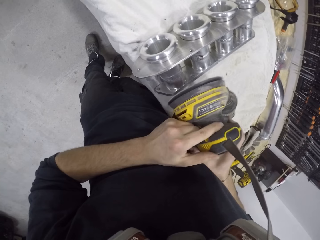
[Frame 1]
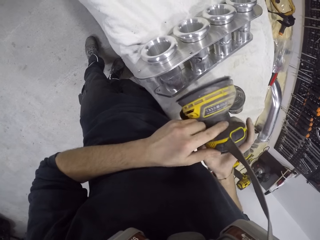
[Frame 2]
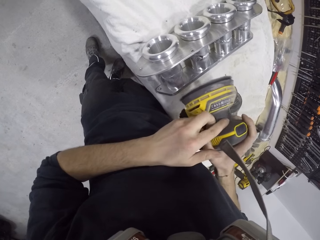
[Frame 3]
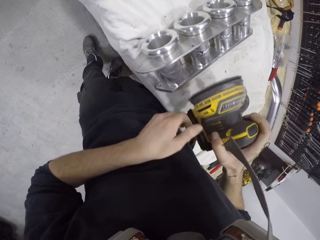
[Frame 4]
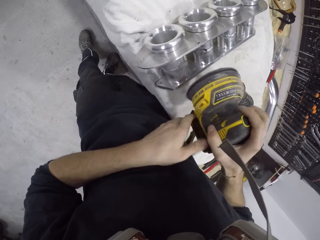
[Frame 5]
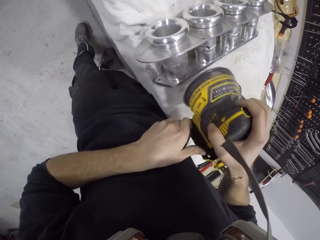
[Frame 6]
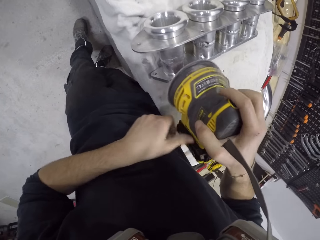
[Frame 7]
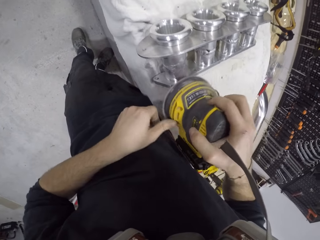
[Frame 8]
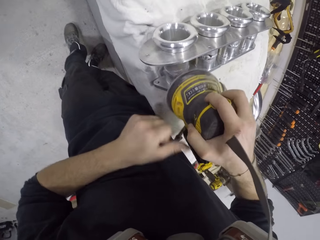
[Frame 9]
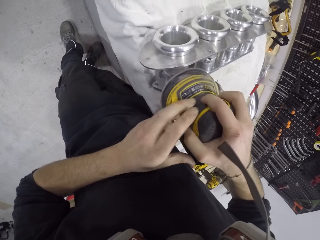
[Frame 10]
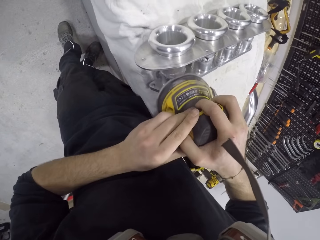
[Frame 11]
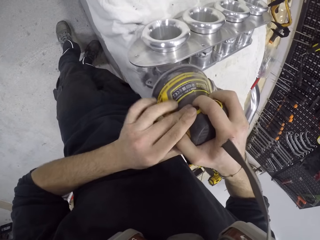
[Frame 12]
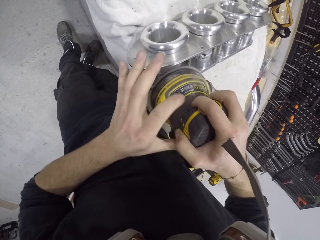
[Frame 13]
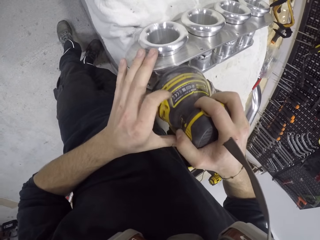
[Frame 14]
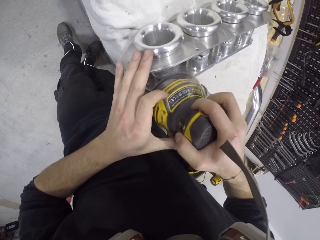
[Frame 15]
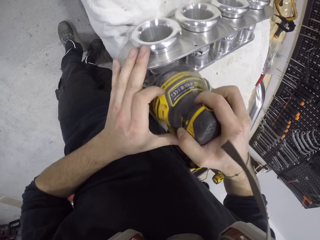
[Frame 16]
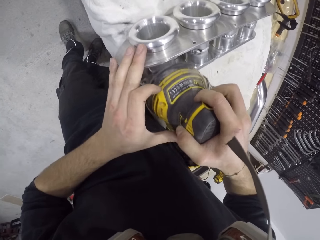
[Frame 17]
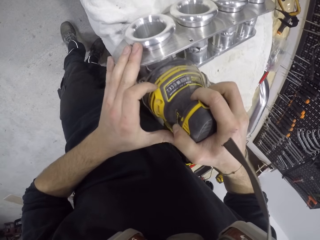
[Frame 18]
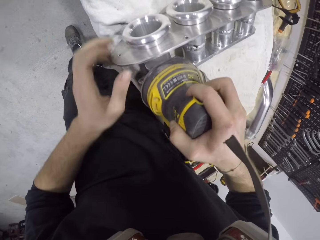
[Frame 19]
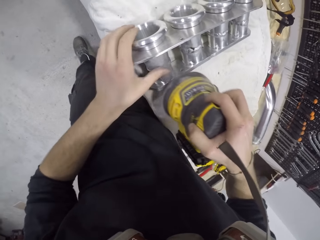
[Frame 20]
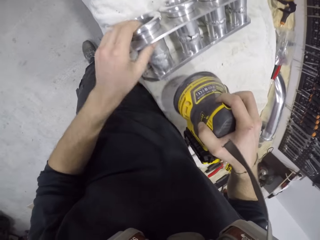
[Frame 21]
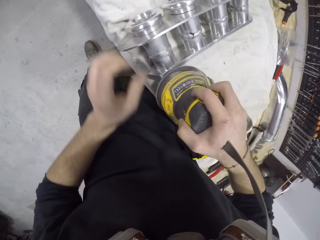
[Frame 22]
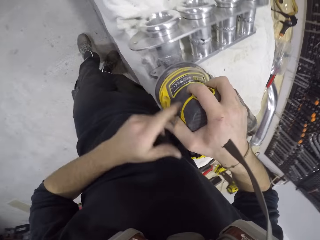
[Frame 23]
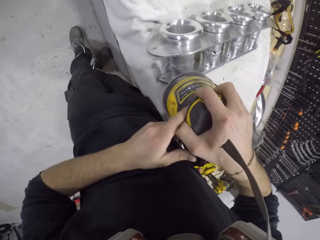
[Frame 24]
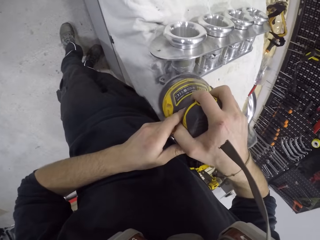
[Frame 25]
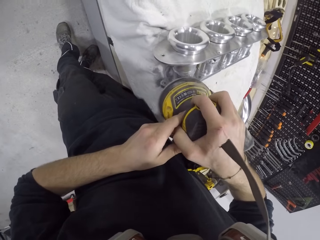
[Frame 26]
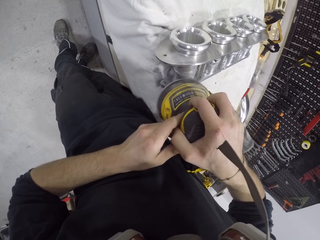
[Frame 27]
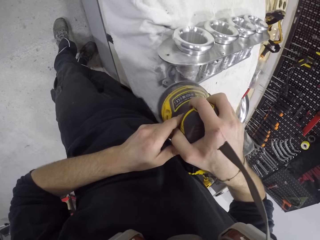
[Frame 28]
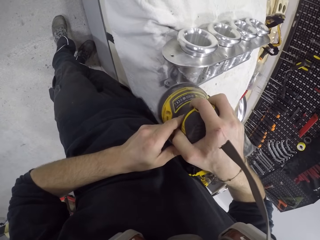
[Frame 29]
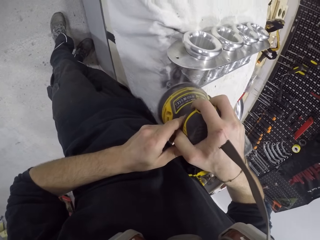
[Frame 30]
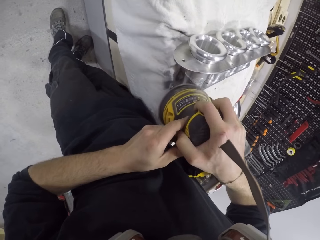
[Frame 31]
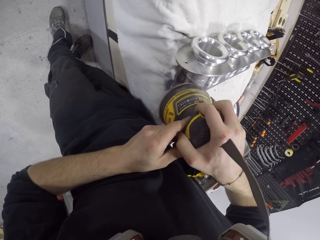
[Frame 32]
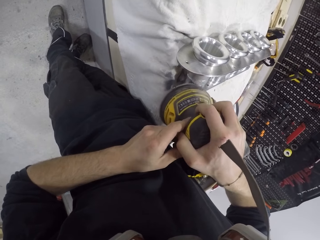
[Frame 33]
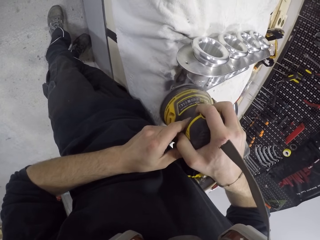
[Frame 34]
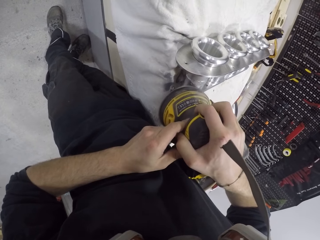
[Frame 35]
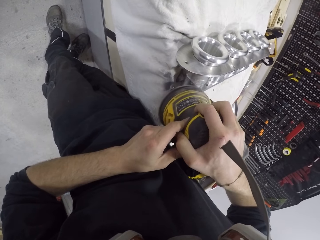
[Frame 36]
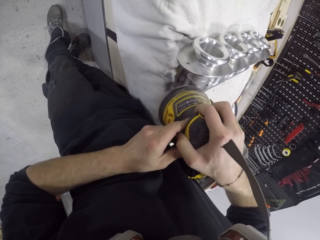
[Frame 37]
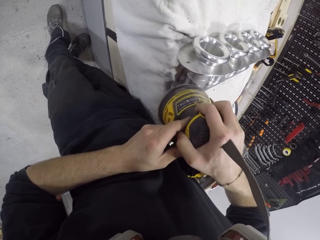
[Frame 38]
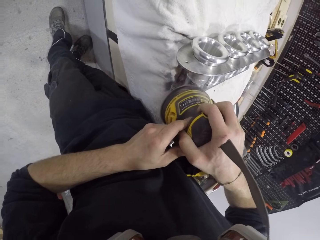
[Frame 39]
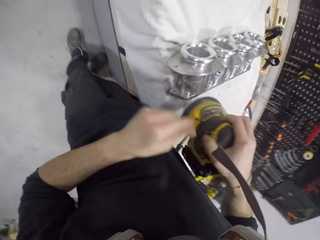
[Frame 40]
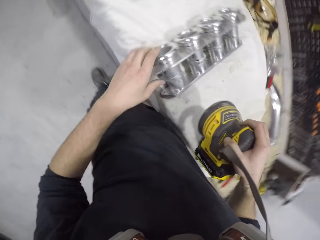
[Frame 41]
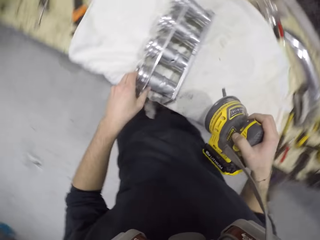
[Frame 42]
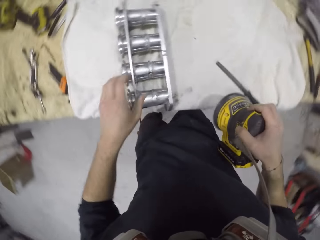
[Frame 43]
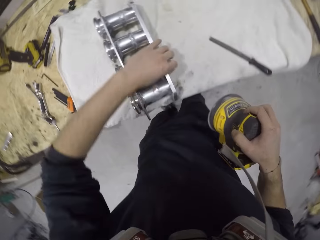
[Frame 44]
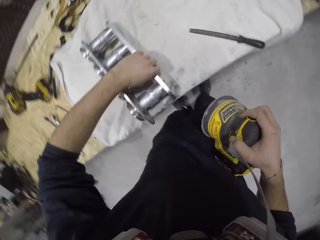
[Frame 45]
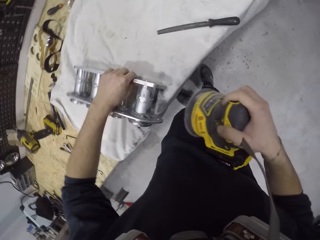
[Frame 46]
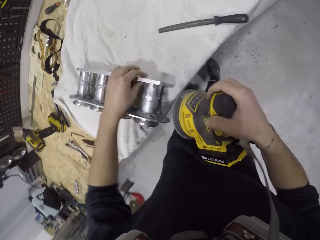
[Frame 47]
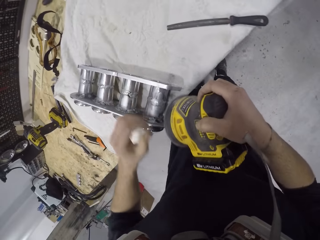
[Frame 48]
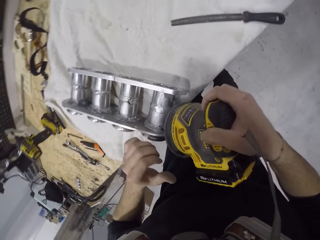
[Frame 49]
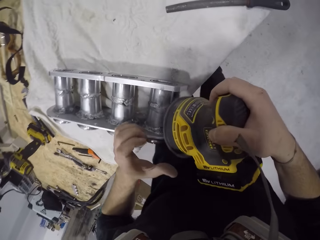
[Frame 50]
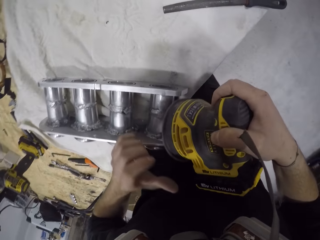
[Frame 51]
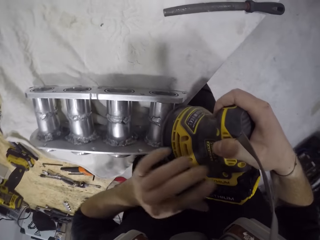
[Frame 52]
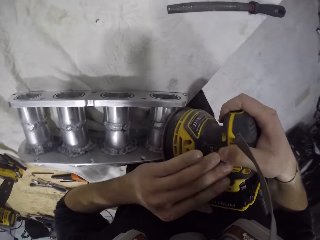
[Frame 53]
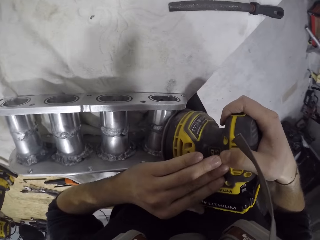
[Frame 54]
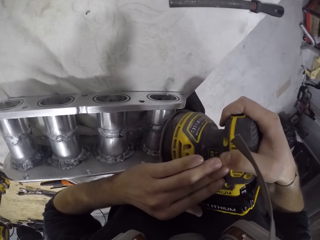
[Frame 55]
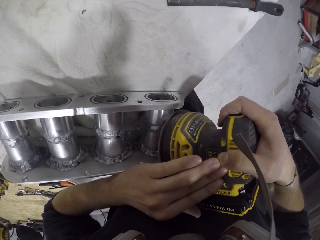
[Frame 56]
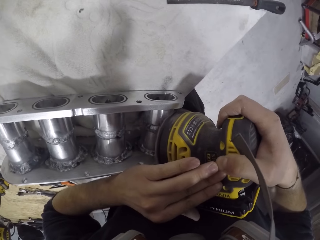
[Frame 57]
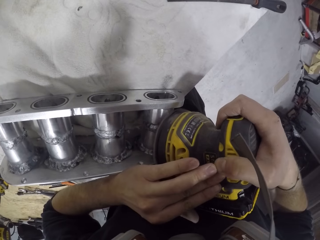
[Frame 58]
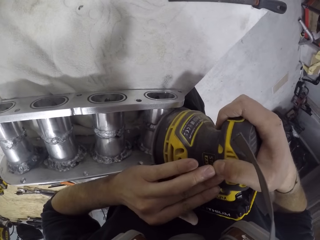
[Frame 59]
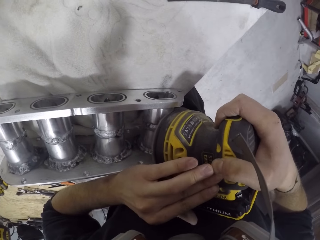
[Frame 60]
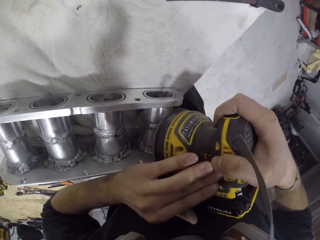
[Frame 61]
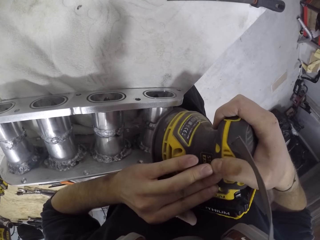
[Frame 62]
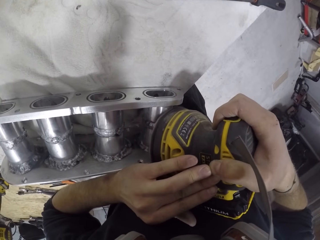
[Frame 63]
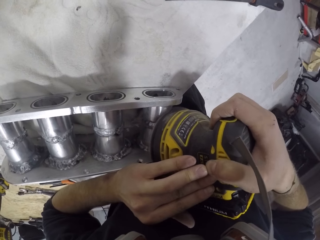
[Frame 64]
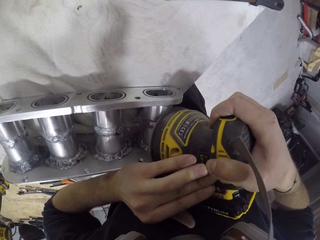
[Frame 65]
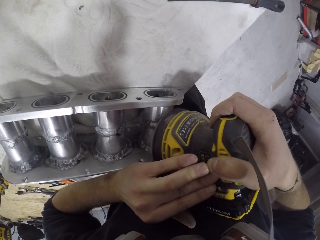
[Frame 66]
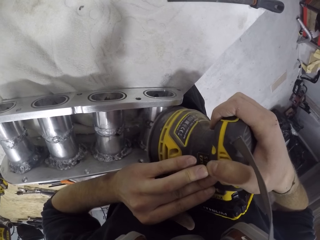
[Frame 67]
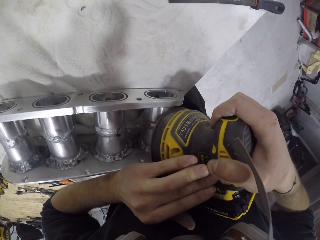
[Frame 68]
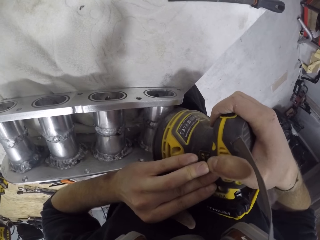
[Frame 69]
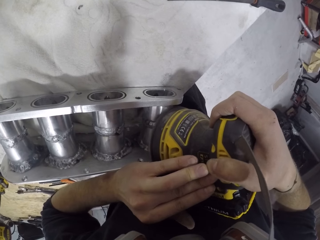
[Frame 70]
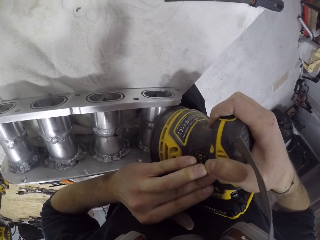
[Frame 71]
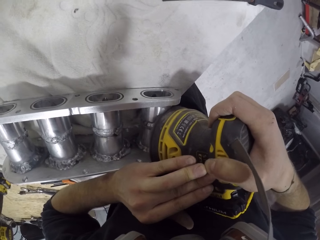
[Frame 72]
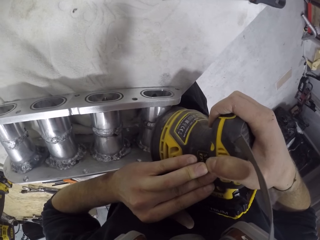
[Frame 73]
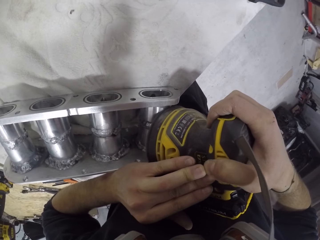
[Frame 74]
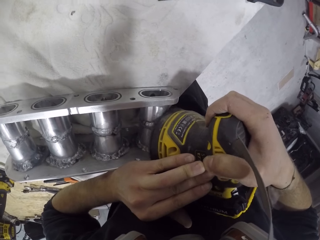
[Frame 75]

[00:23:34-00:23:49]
The camera wearer adjusts the orbital sander or electric sanding machine. He sands the metal structure or engine block with the orbital sander. He cleans the engine block on the table with his left hand. He smoothens the engine block on the table with the electric sanding machine in his hands. He adjusts the engine block on the table with his left hand. He smoothens the engine block on the table with the electric sanding machine in his hands.

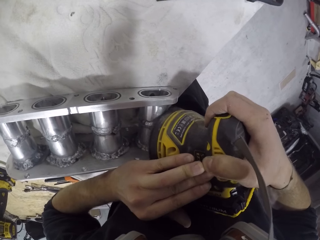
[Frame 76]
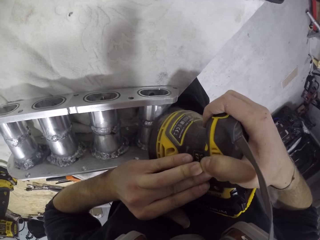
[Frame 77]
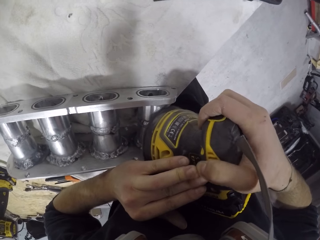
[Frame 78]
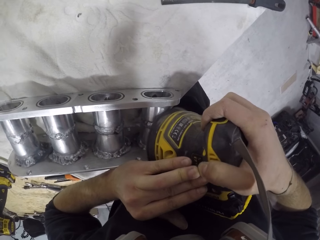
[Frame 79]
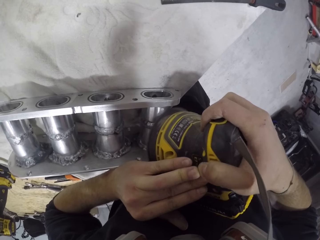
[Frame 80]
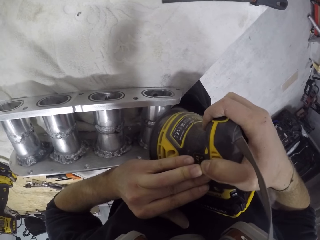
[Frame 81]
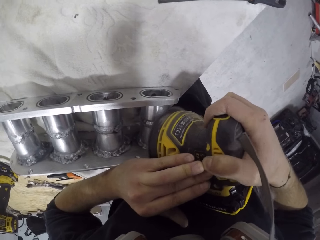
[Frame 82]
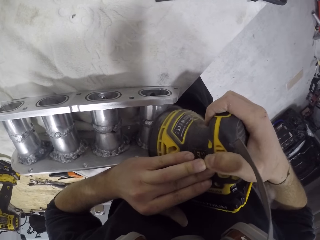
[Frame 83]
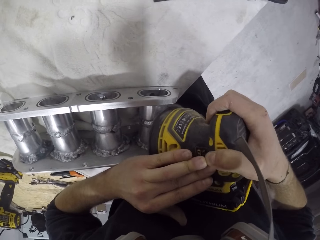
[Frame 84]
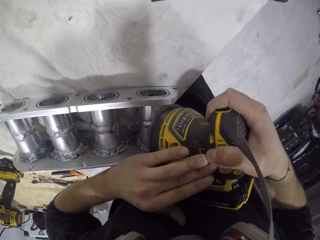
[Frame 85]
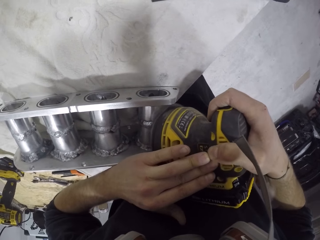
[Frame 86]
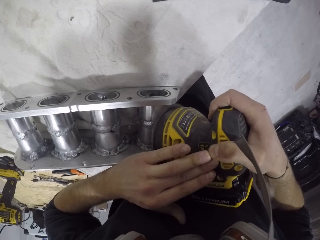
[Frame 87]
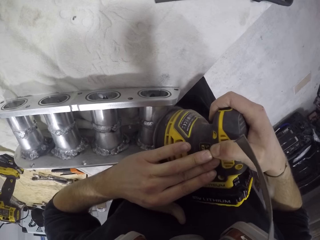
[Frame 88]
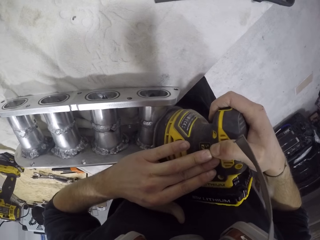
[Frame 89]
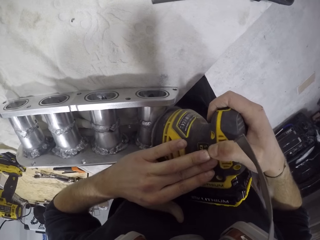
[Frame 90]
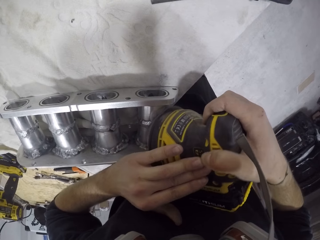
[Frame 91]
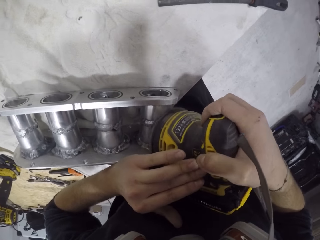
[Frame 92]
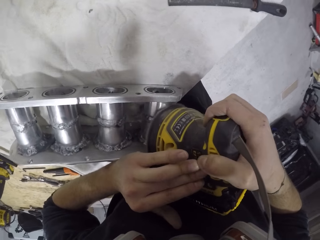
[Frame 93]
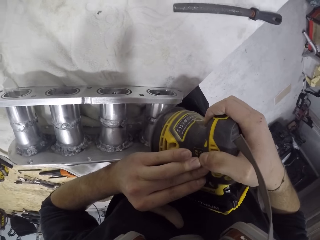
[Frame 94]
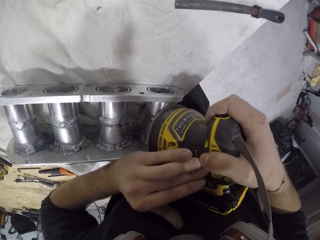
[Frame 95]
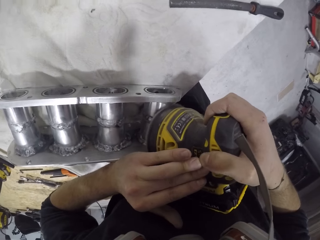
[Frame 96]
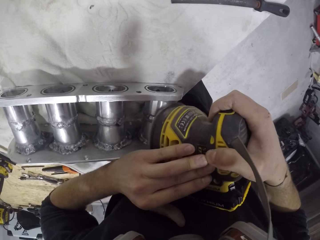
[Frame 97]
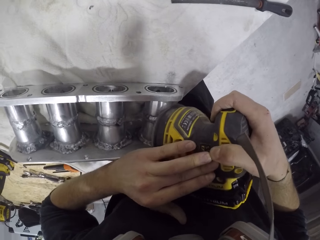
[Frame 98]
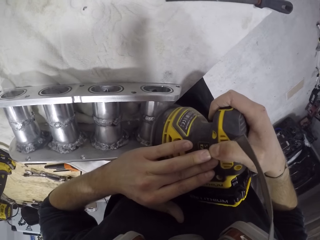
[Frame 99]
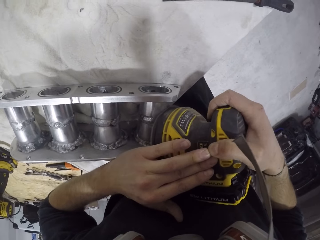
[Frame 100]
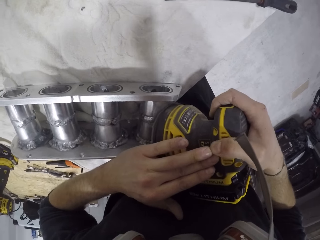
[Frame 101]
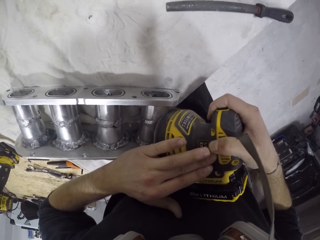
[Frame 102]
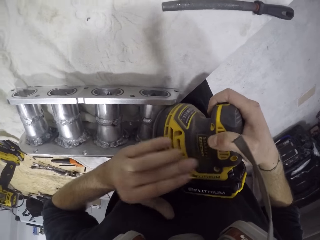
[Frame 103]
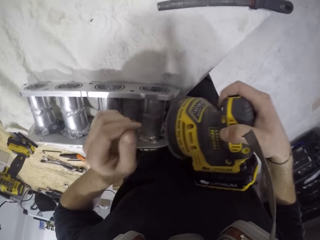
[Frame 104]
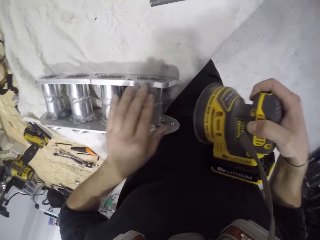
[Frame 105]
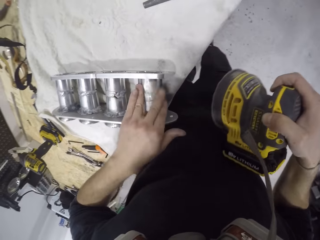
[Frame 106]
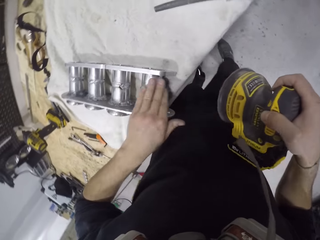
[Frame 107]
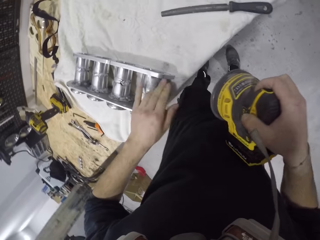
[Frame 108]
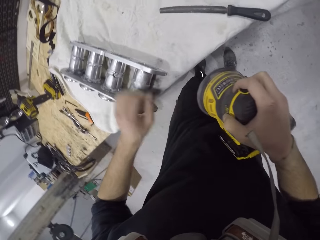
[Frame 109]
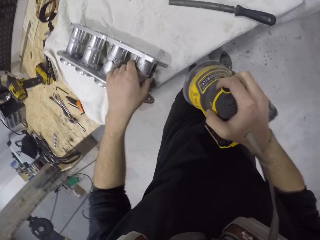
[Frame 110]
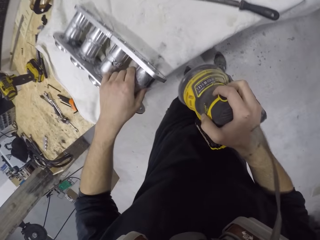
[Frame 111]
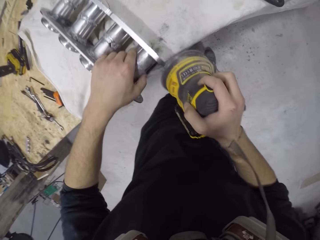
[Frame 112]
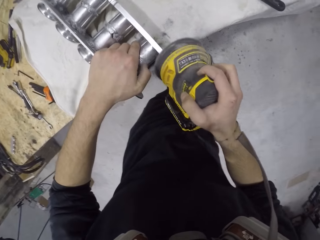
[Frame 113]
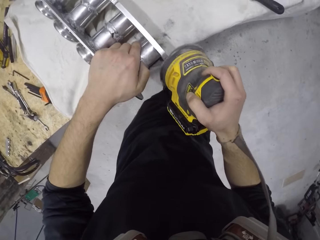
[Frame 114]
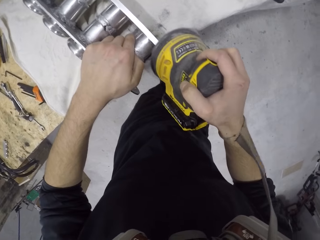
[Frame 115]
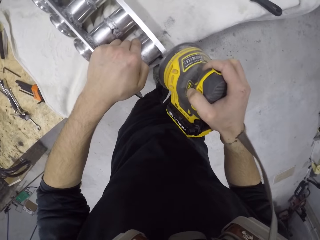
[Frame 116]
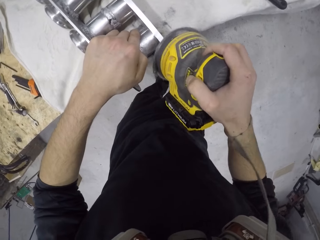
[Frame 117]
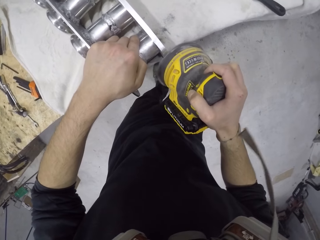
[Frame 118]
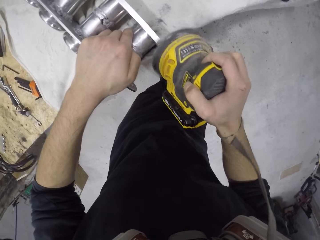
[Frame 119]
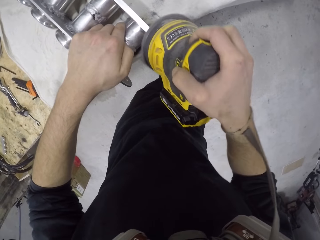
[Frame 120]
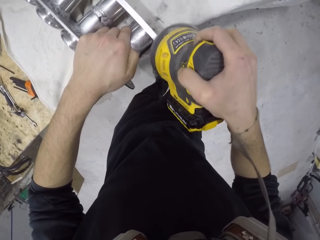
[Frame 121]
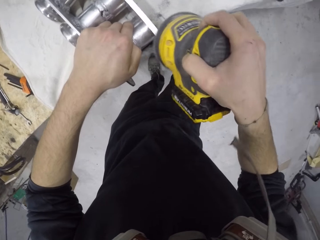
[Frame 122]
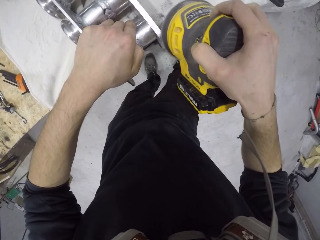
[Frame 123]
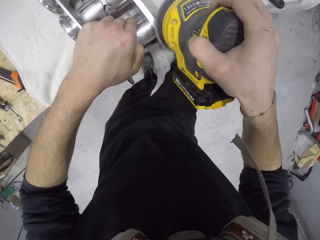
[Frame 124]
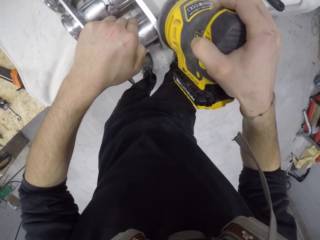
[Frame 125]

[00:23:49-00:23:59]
The camera wearer cleans the engine block or metal structure on the table with his left hand. He adjusts the metal structure. He smoothens the engine block on the table with the electric sanding machine in his right hand.
